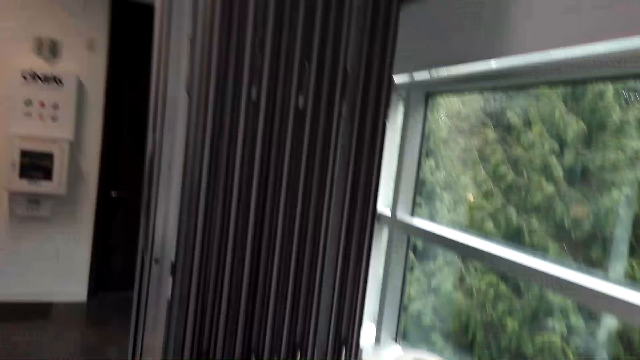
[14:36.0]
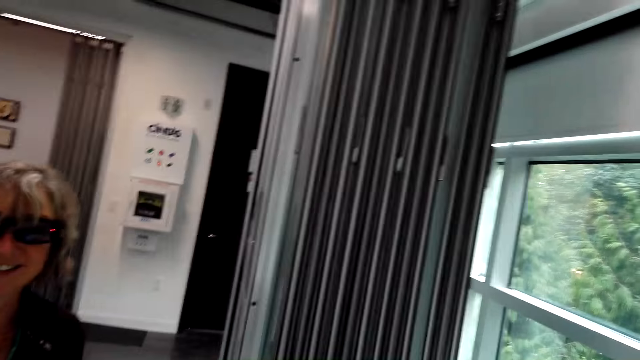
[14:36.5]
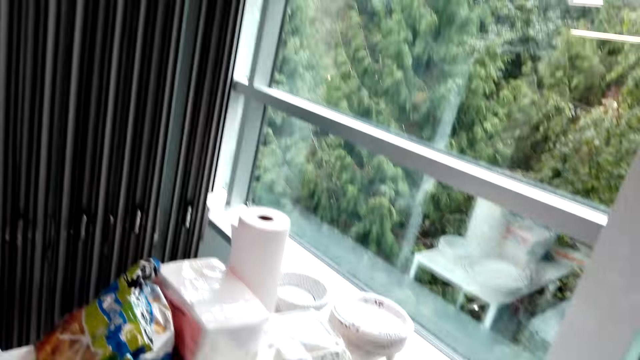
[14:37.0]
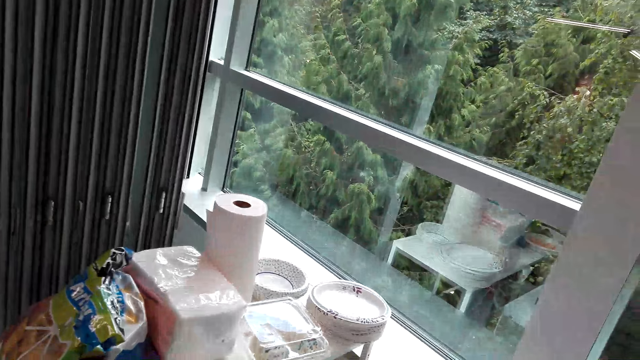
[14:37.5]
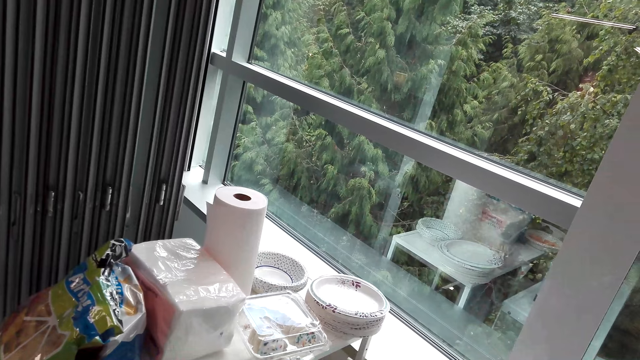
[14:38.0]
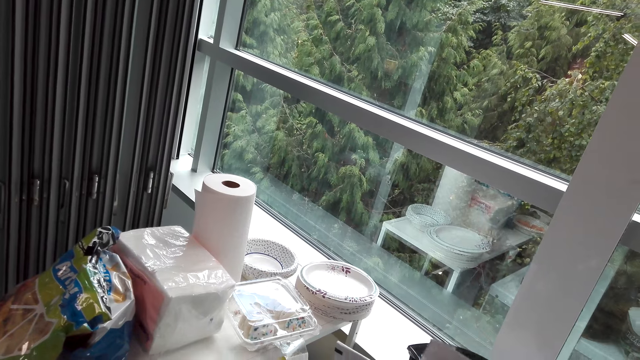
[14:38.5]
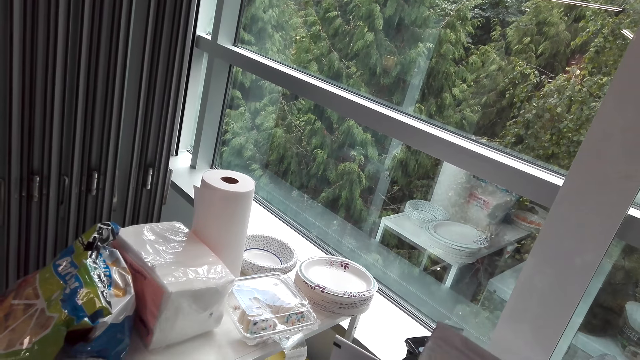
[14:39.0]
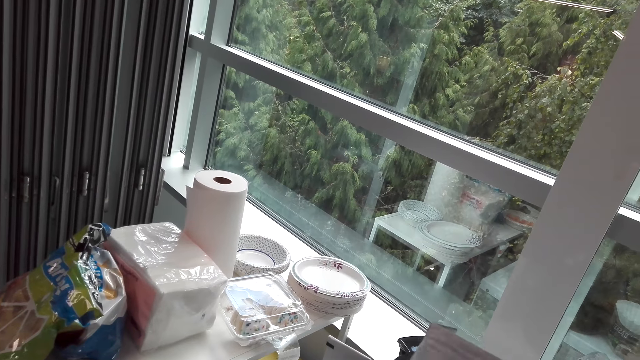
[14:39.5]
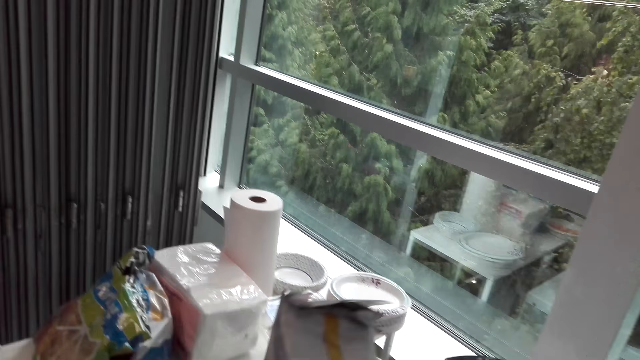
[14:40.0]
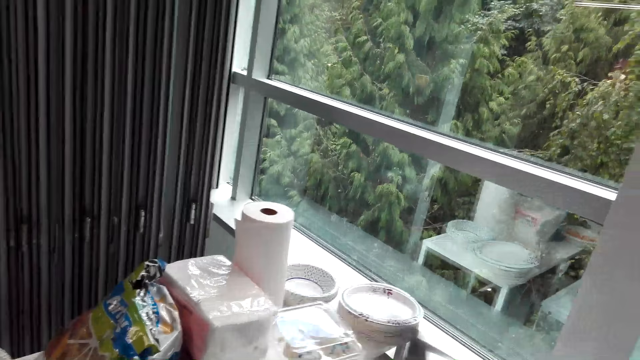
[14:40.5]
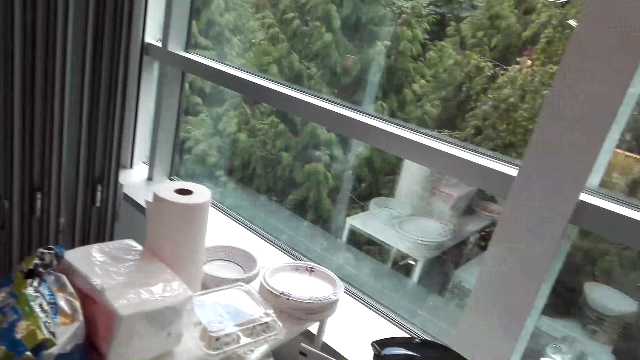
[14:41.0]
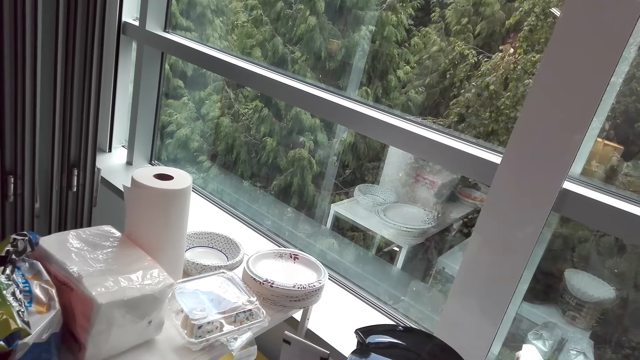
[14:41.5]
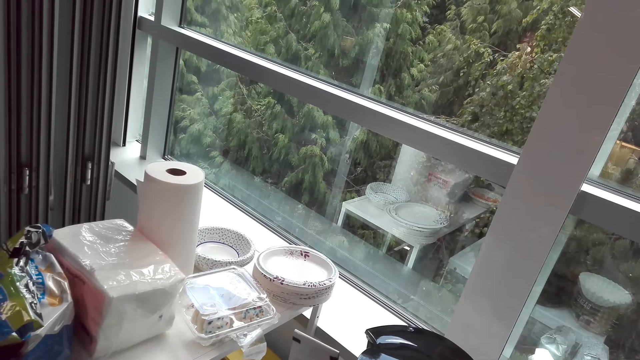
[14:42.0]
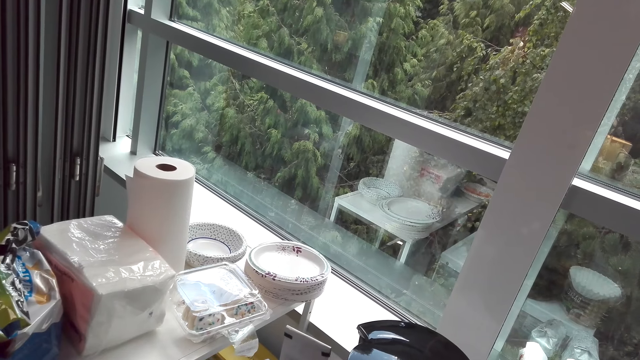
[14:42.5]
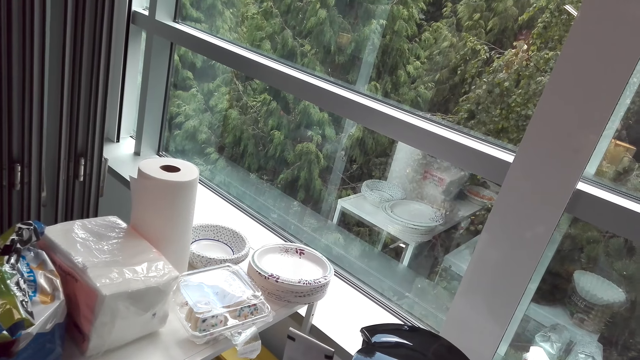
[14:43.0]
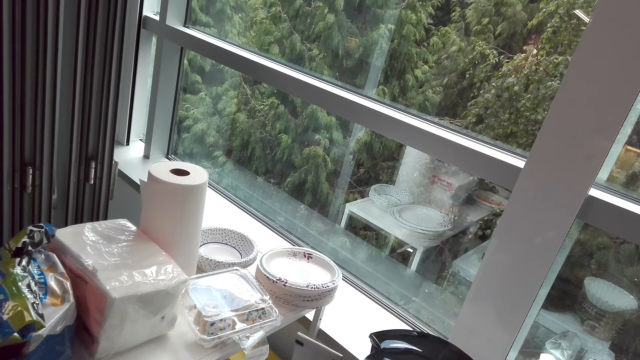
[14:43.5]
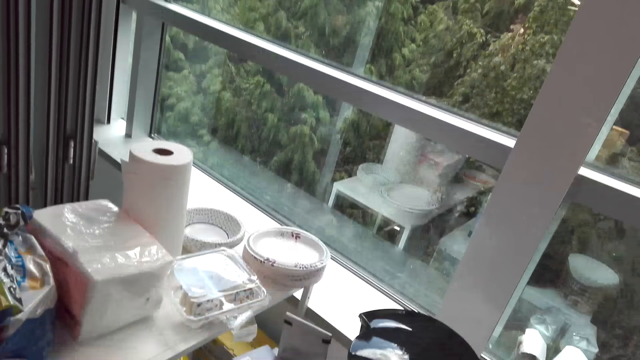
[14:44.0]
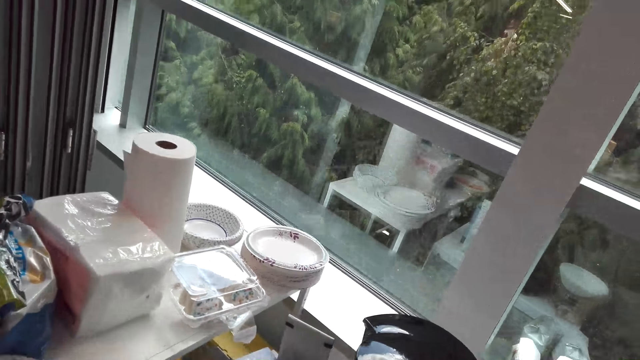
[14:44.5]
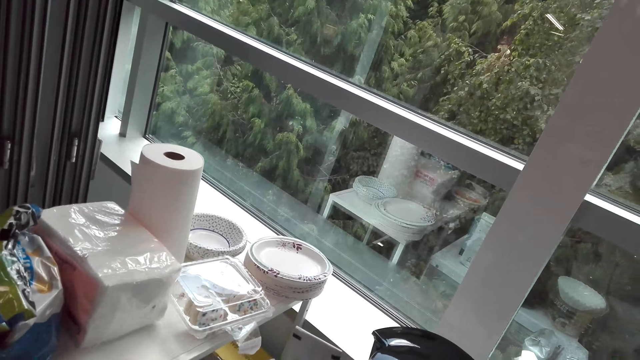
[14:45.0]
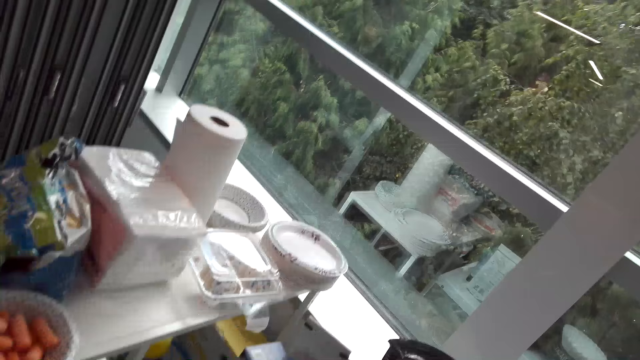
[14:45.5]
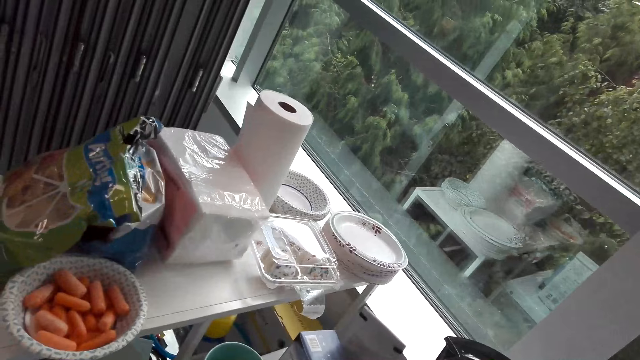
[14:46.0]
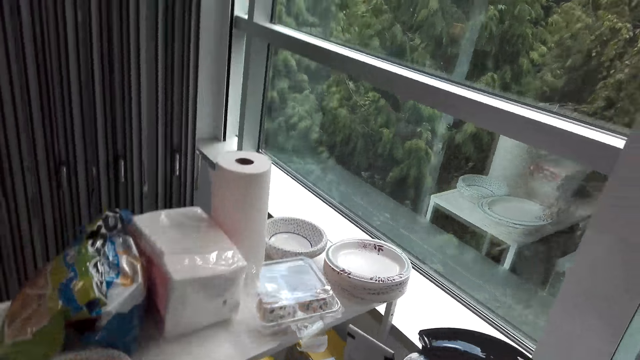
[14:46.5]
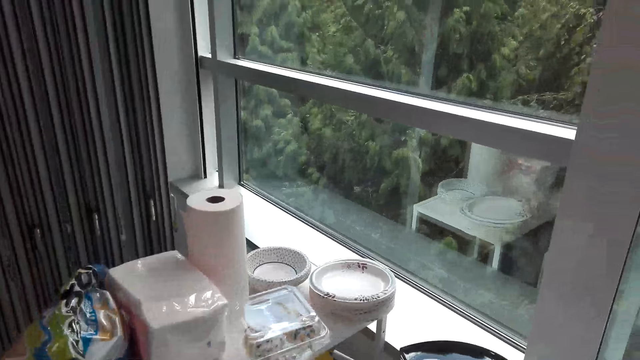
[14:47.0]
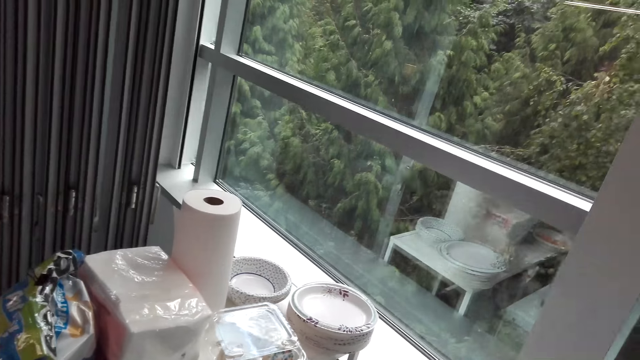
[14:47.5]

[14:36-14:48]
The camera wearer holds the paper. A woman talks to the camera wearer. The camera wearer talks to the woman. They look at the plates.

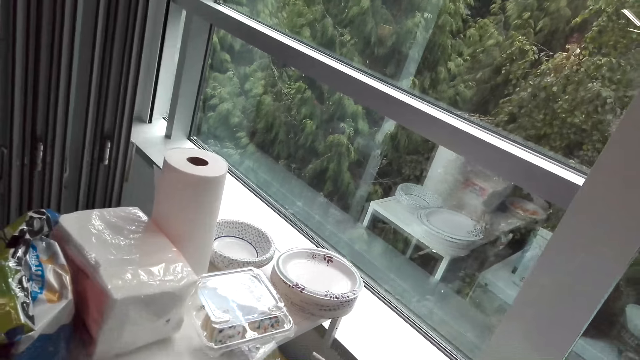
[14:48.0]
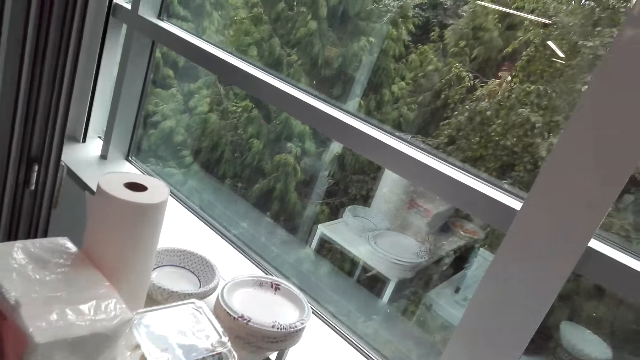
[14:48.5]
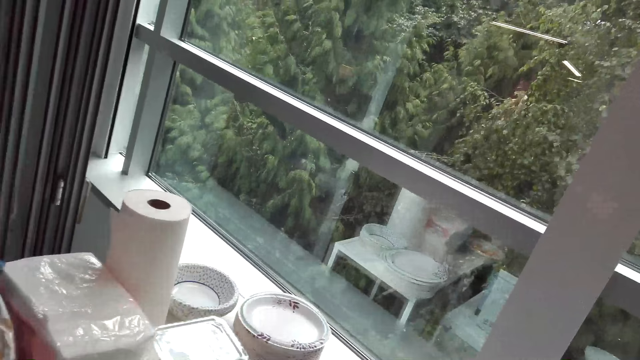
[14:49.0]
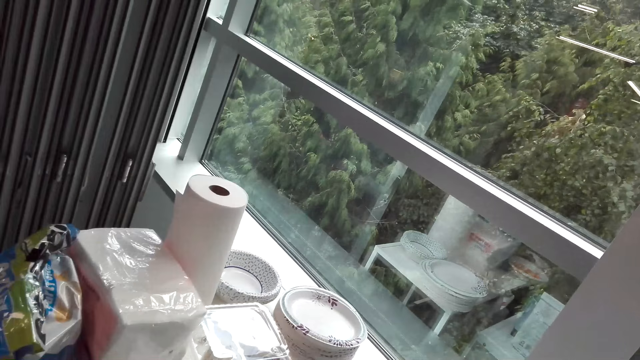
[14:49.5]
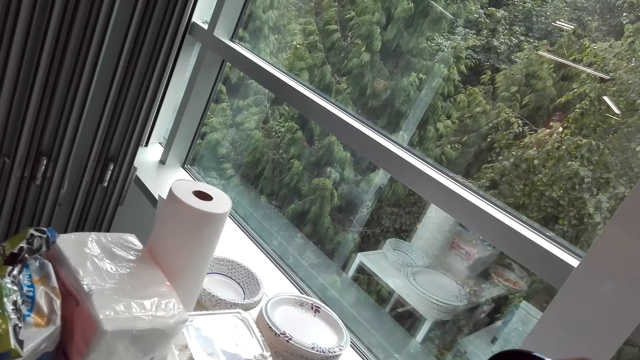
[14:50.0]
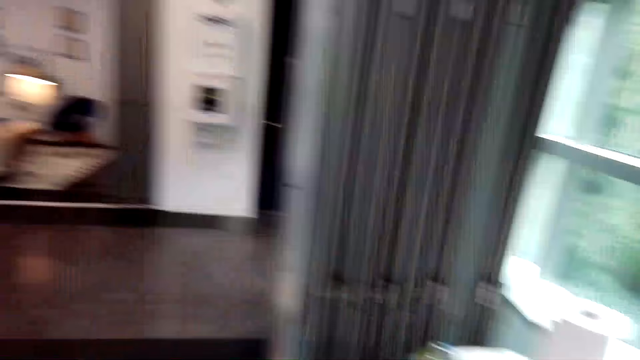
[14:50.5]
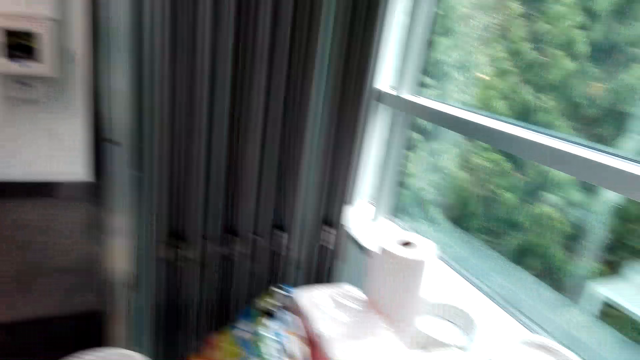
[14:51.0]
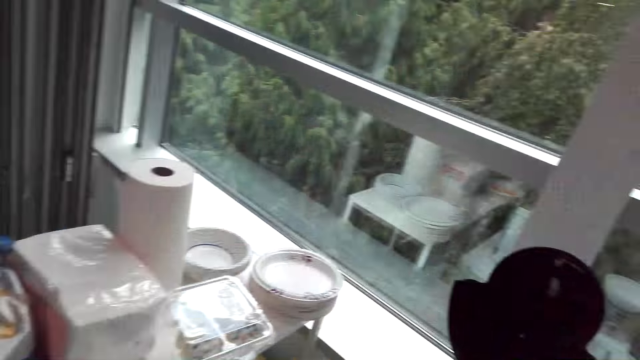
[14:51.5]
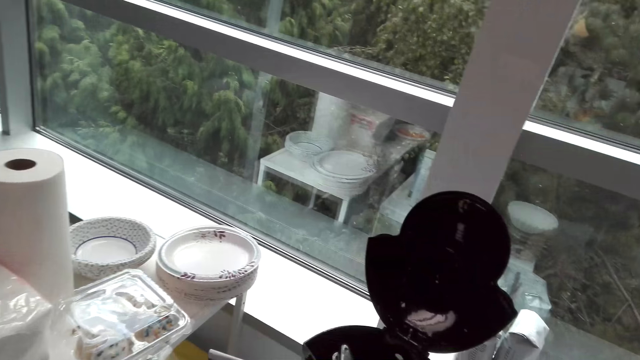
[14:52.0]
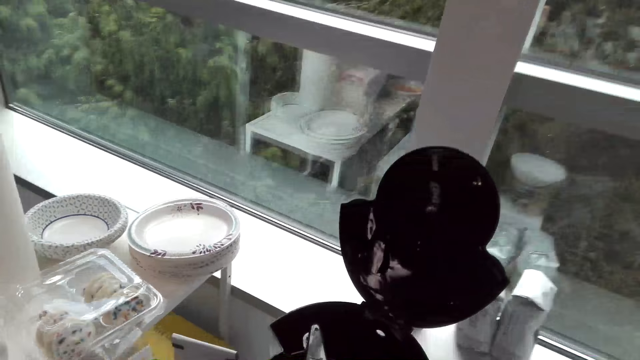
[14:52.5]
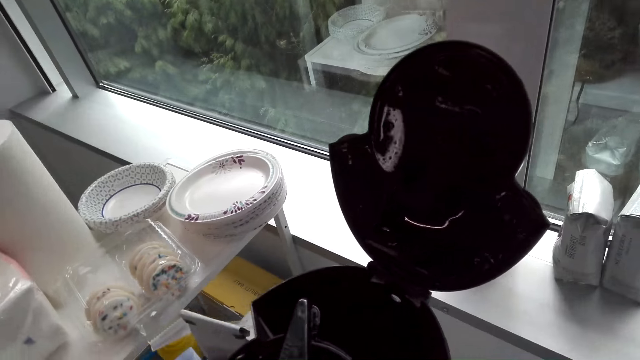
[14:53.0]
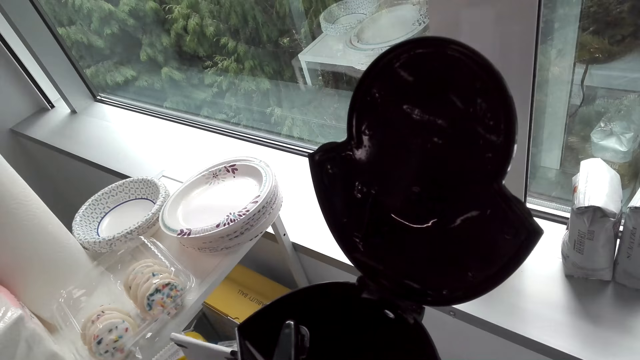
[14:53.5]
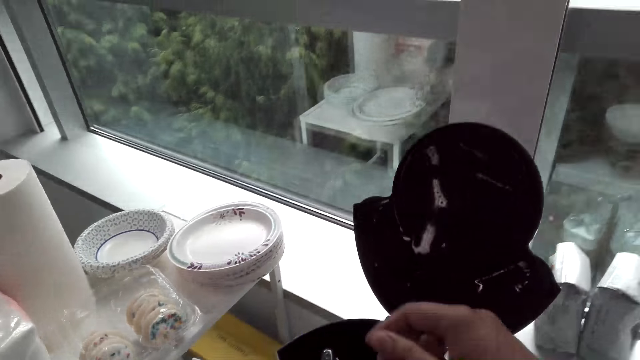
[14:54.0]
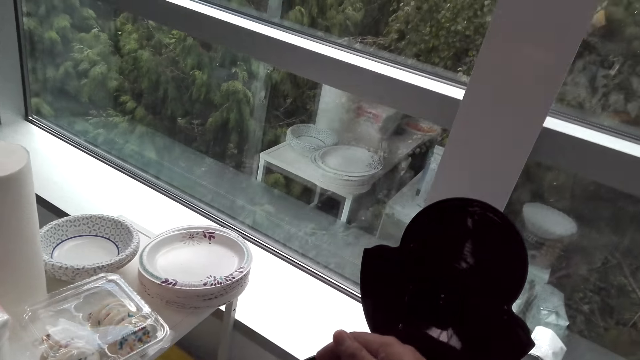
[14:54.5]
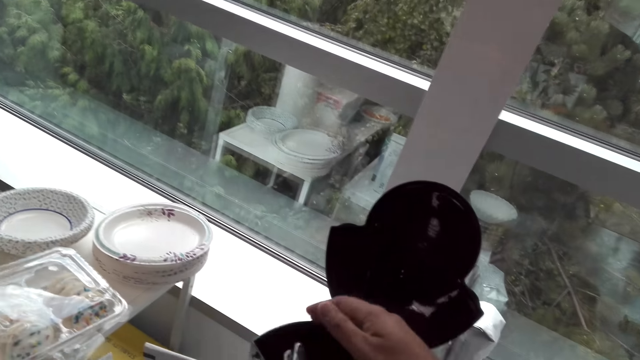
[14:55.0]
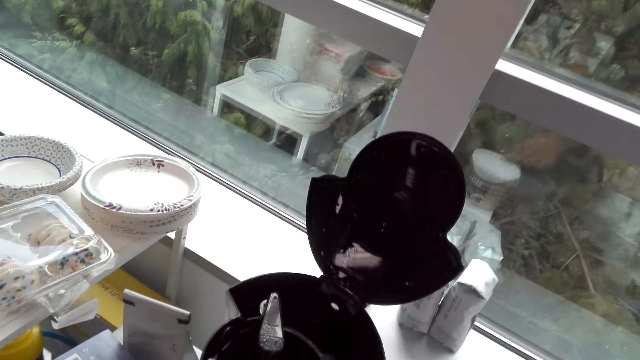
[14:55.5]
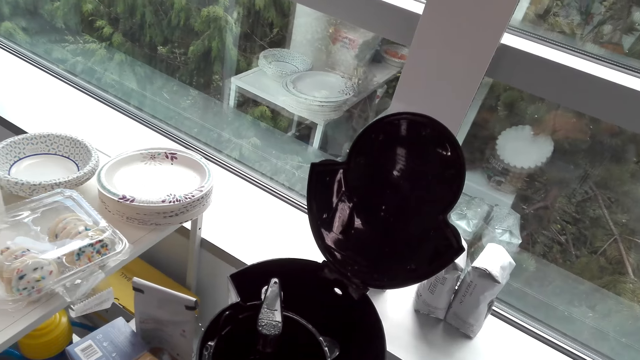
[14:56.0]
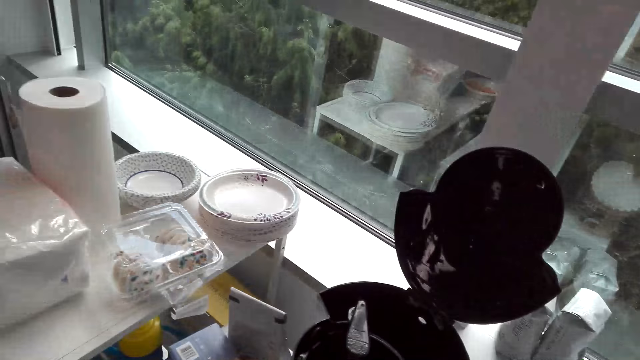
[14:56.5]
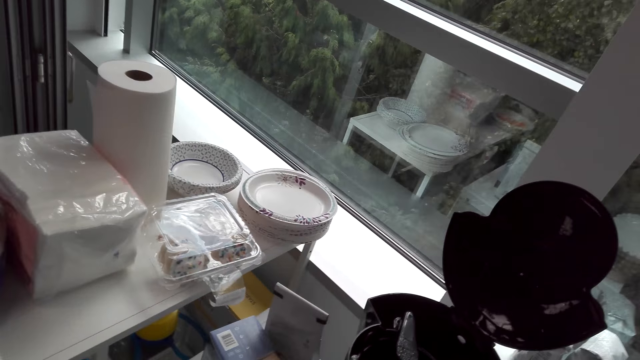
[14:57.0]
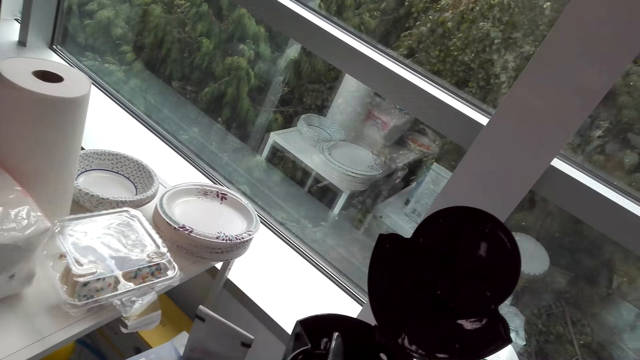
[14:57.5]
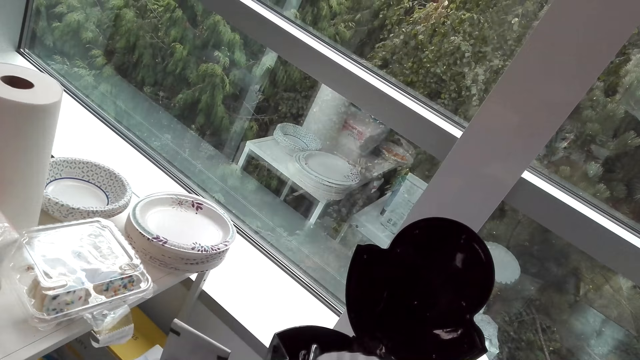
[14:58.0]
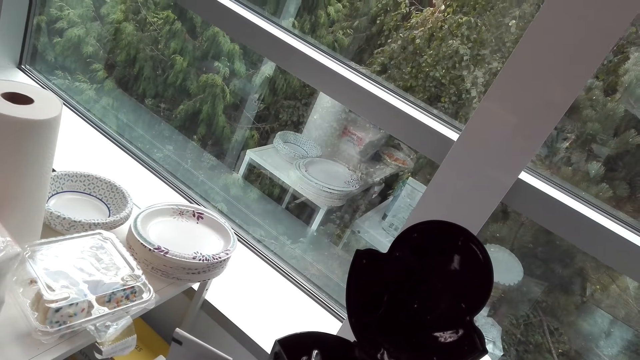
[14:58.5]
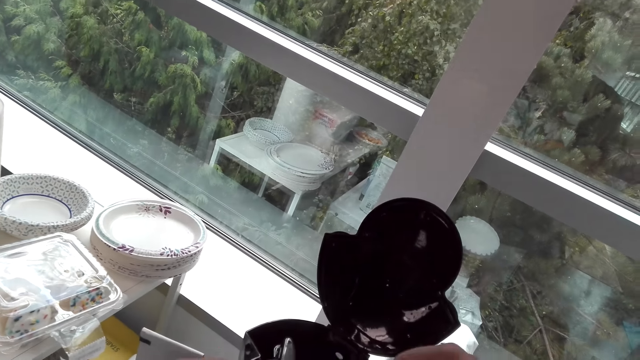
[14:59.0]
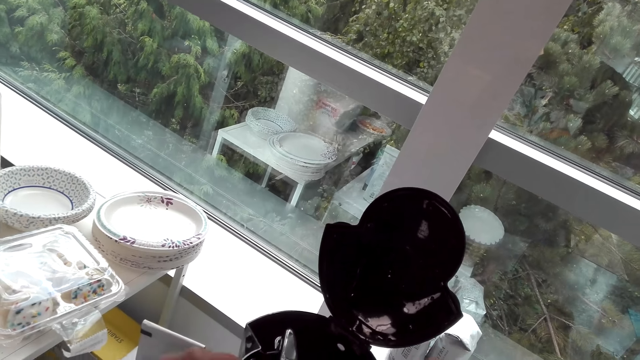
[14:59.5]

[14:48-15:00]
The camera wearer talks to a woman. They look at the plates. They touch something. They look at something.
